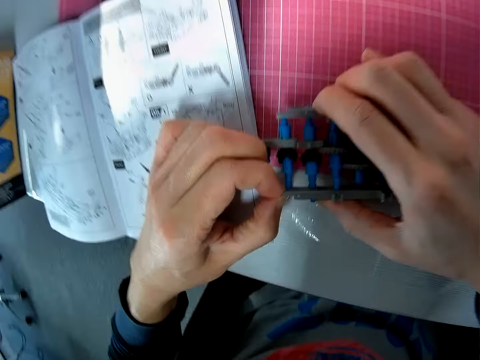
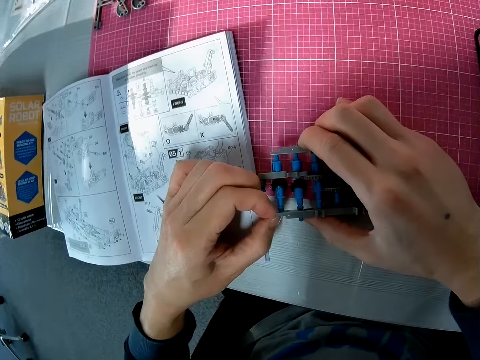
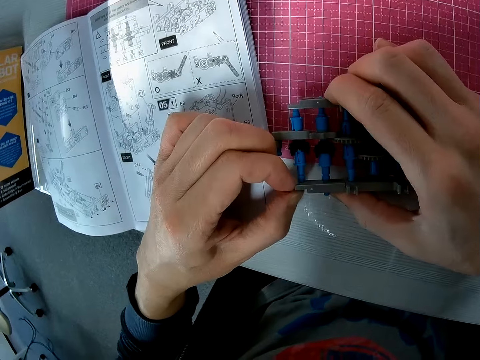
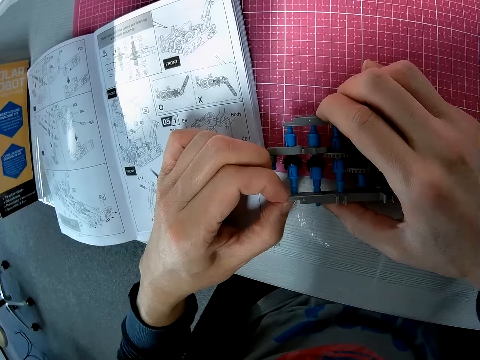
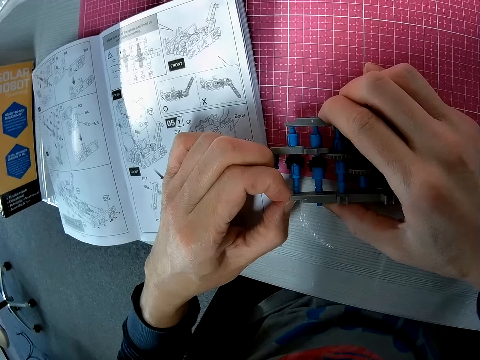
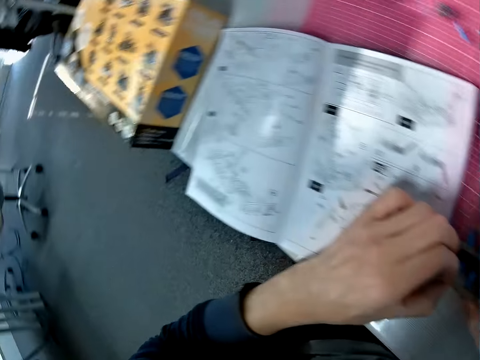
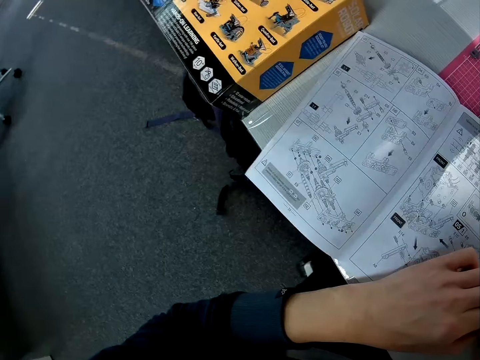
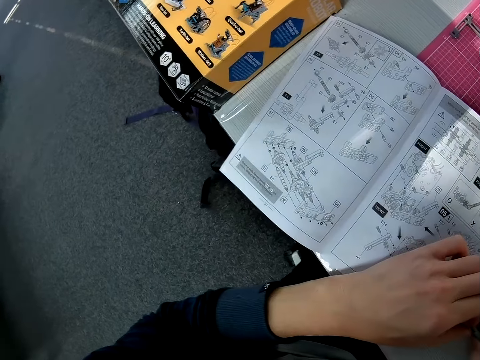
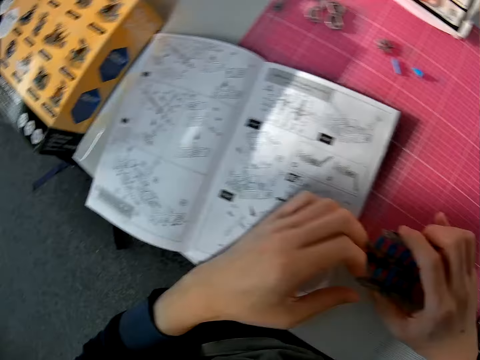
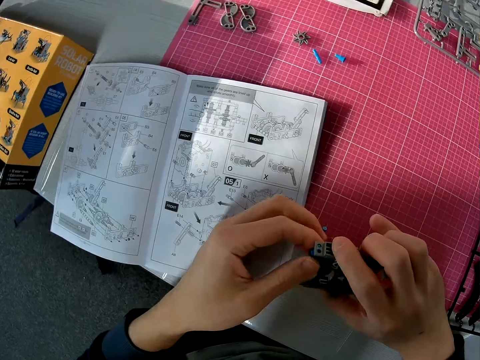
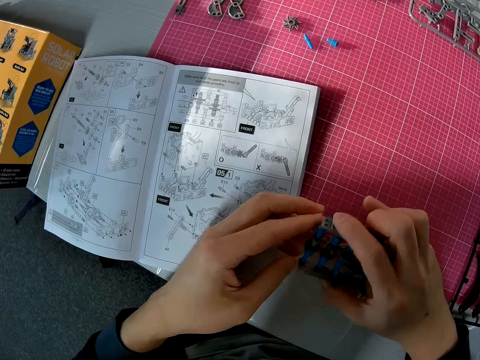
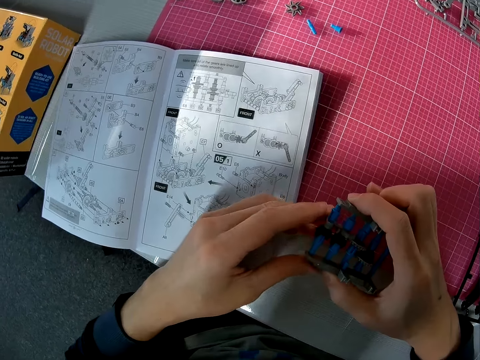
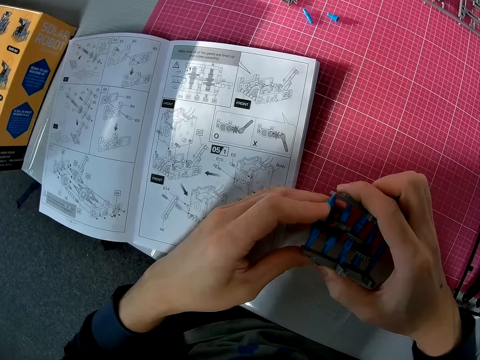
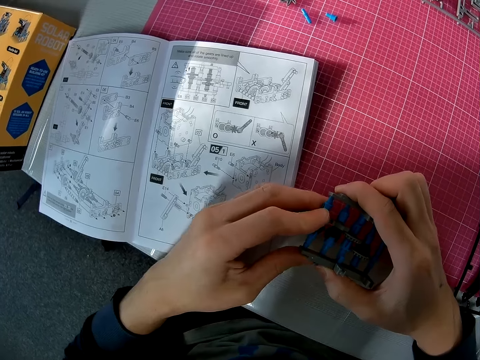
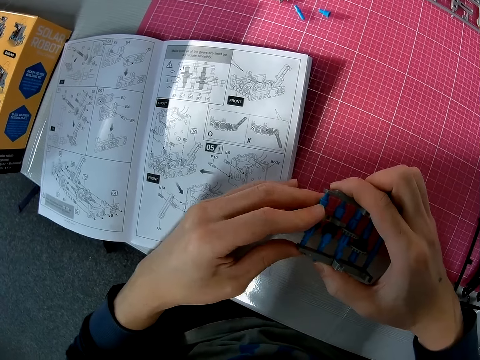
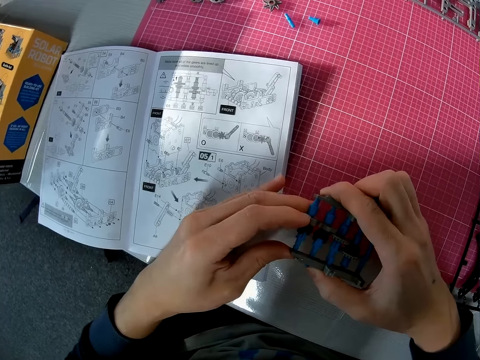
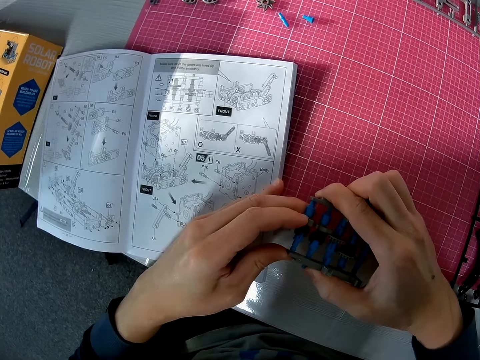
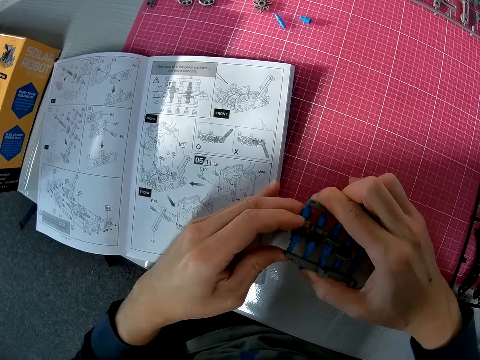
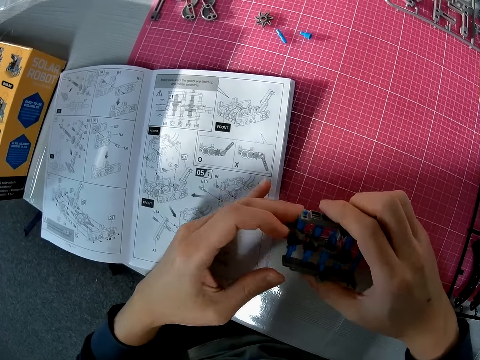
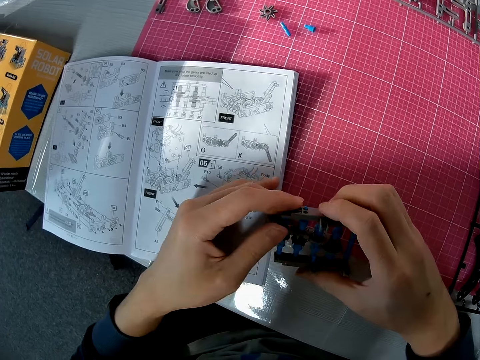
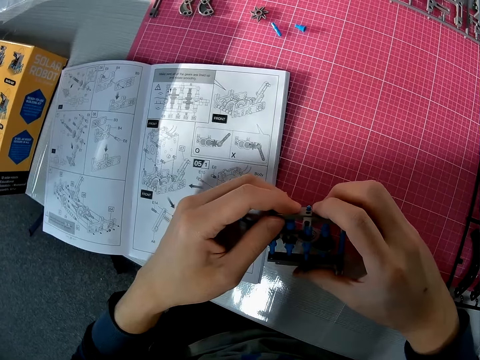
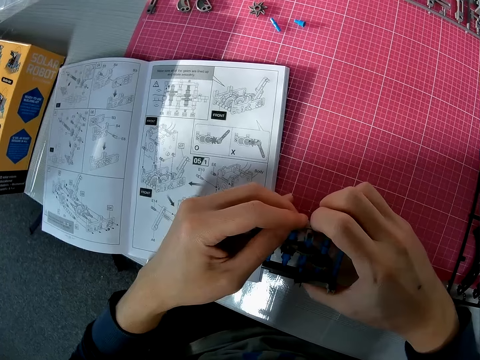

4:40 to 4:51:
The camera wearer fixes the solar robot toy.

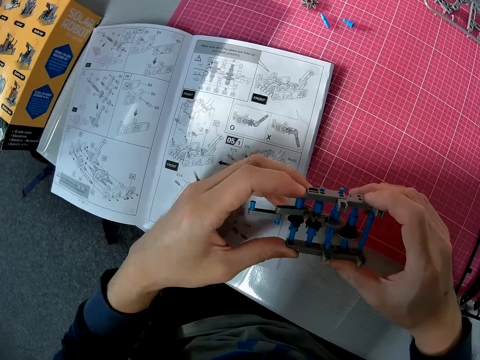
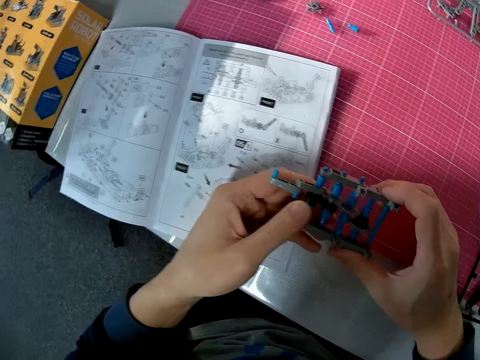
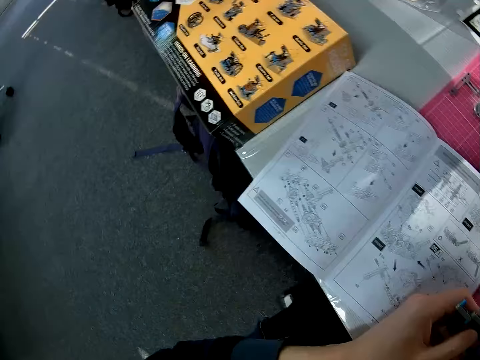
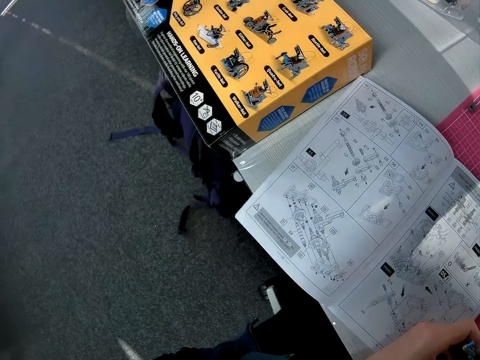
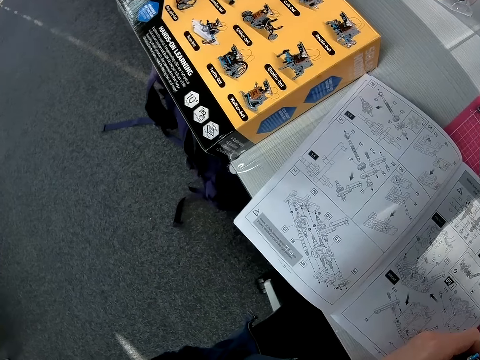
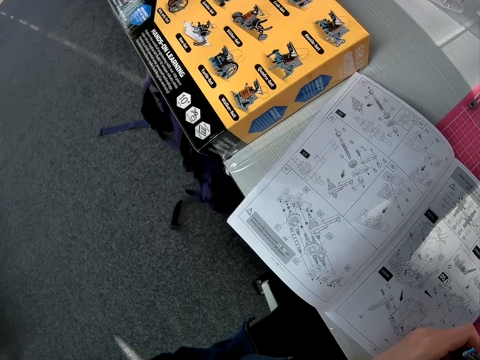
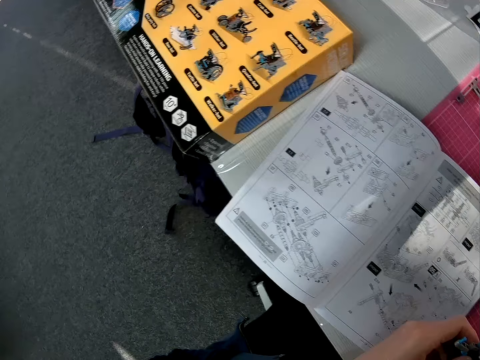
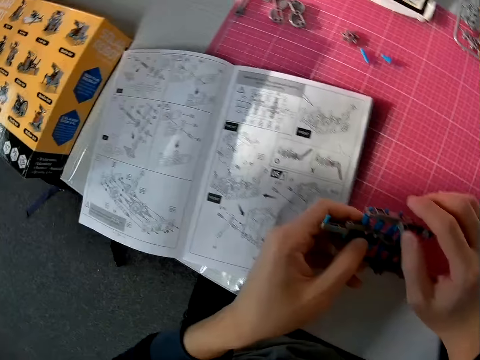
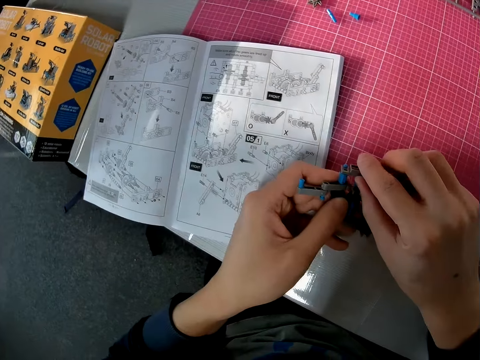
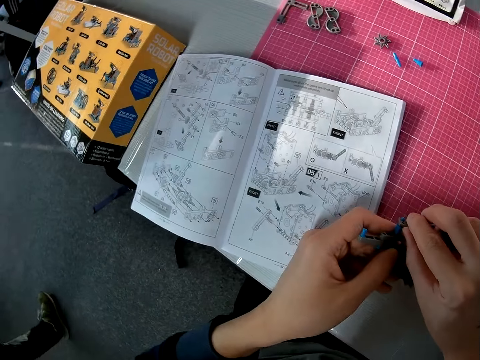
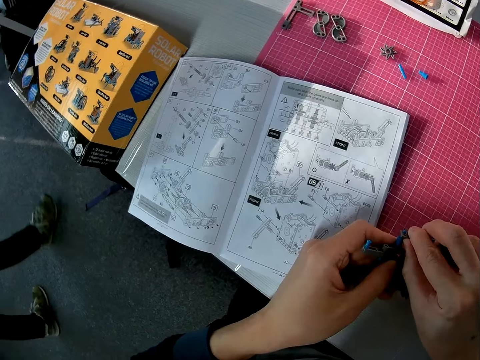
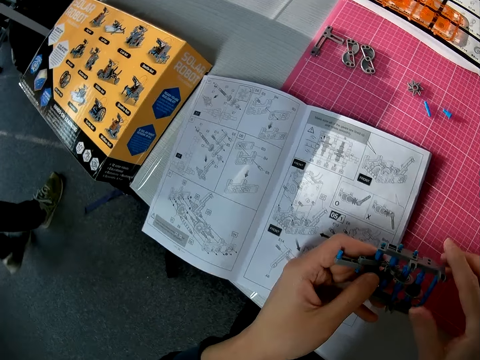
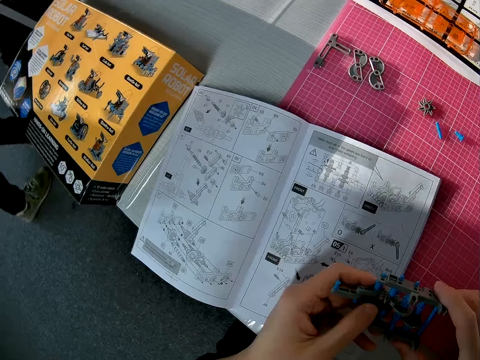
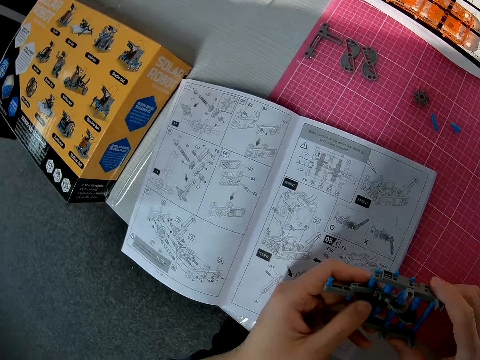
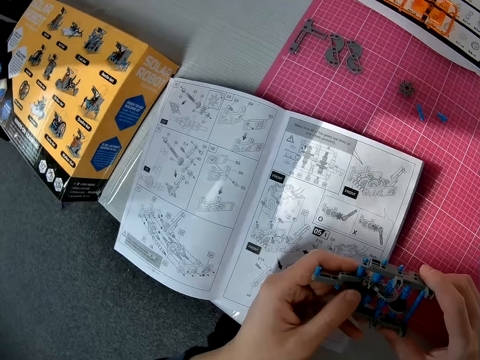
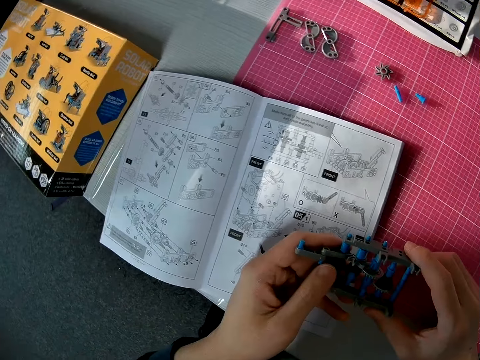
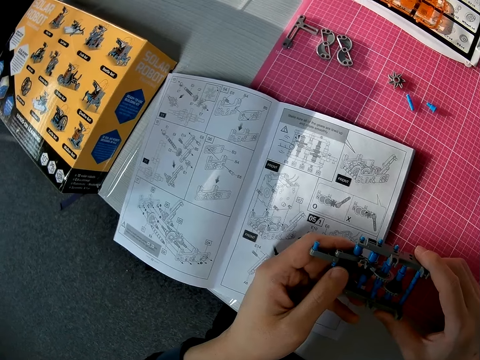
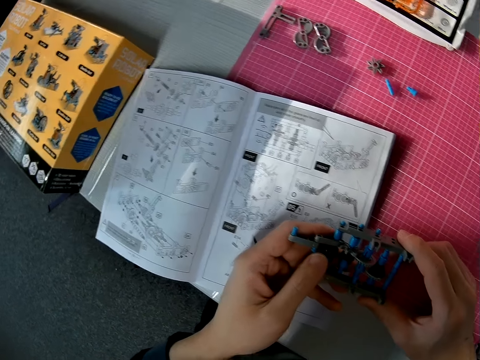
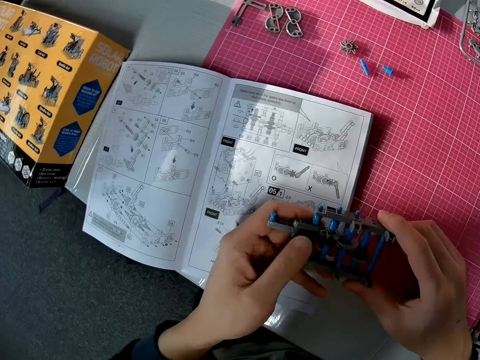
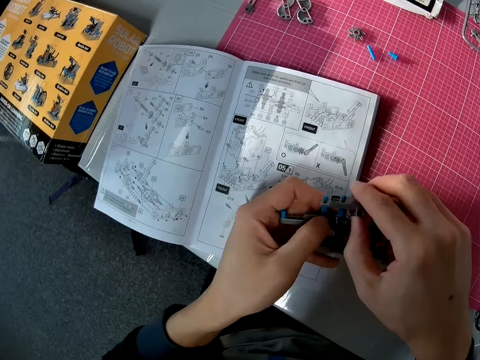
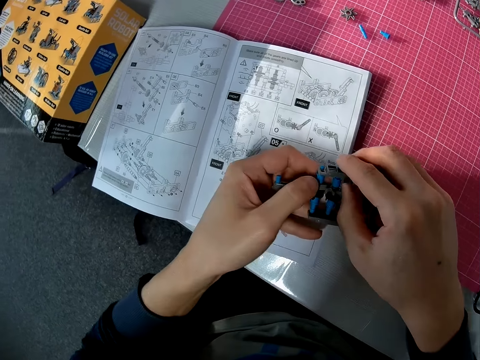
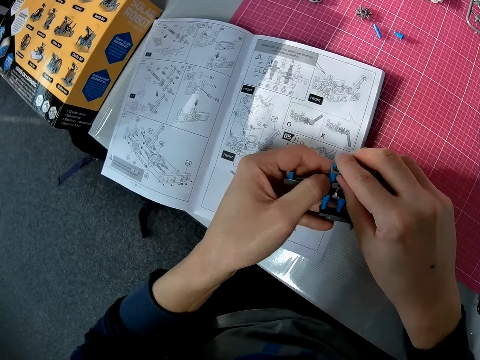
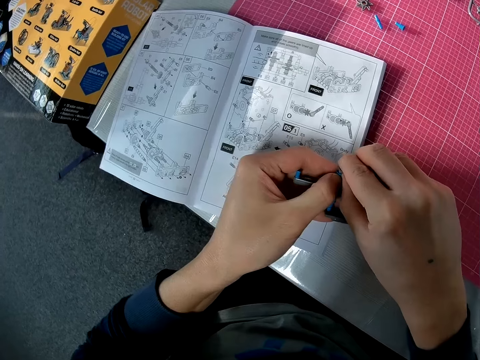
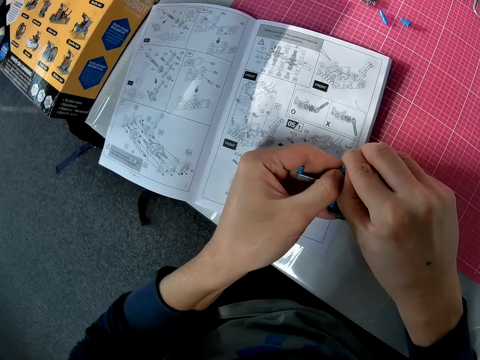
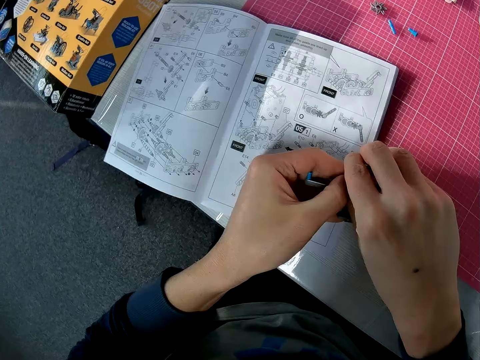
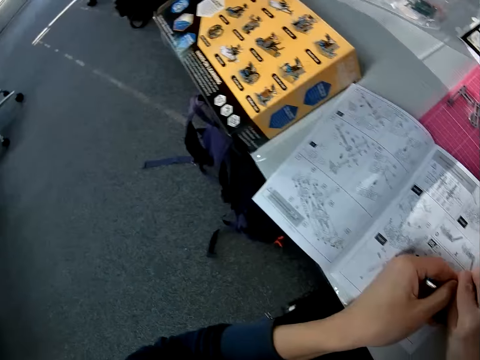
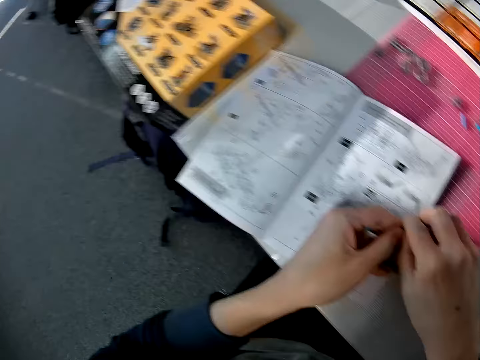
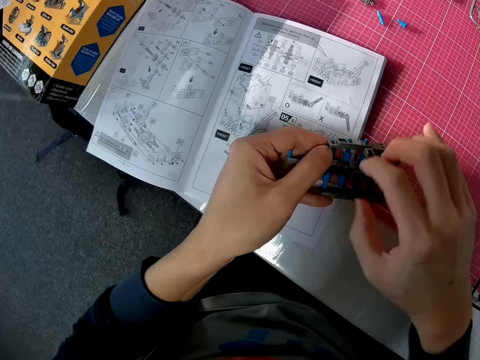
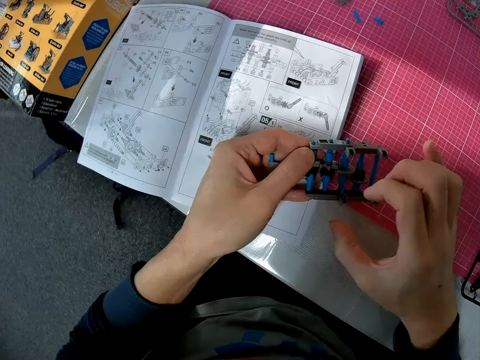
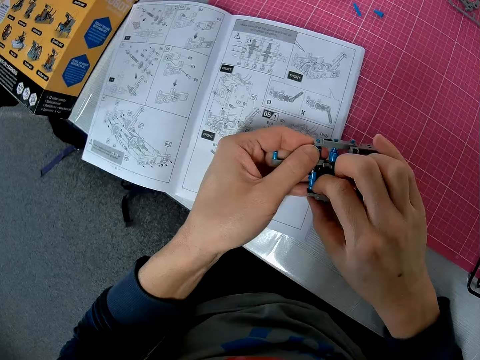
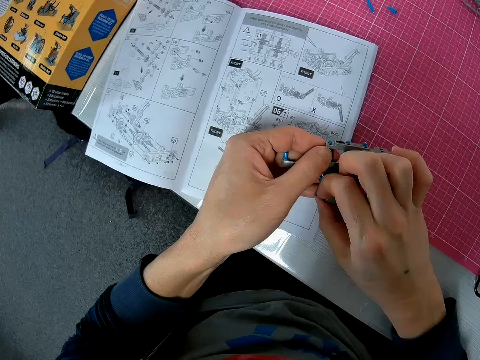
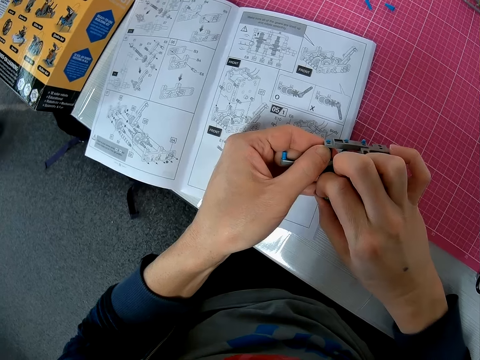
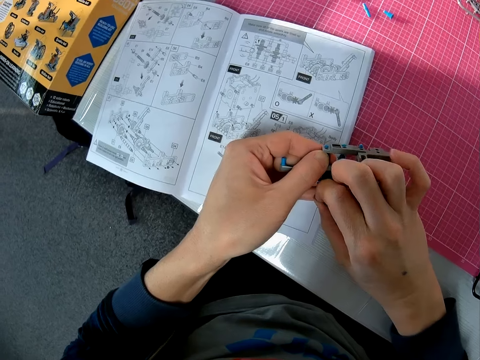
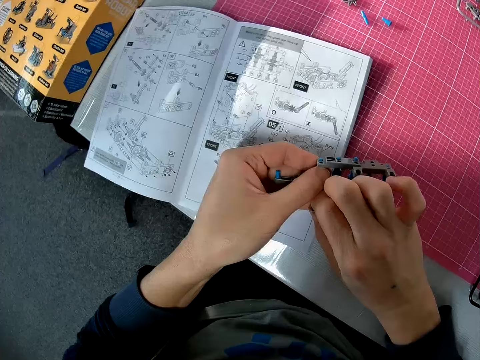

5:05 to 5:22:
The camera wearer looks at the solar robot sketch book. They fix the solar robot toy. They look at the solar robot sketch book. They fix the solar robot toy.
